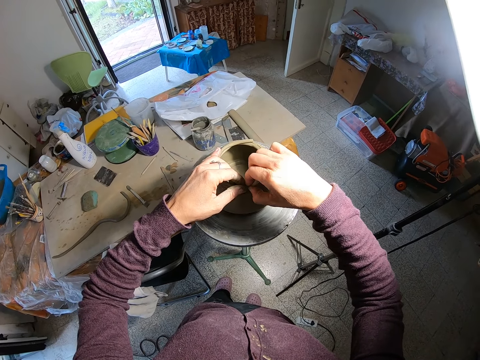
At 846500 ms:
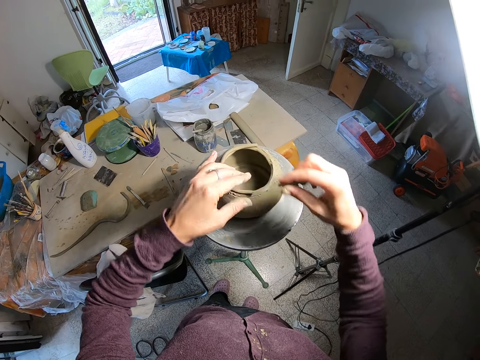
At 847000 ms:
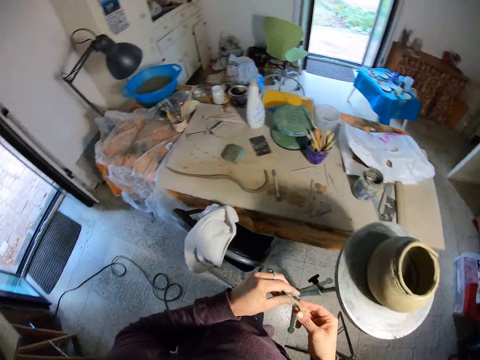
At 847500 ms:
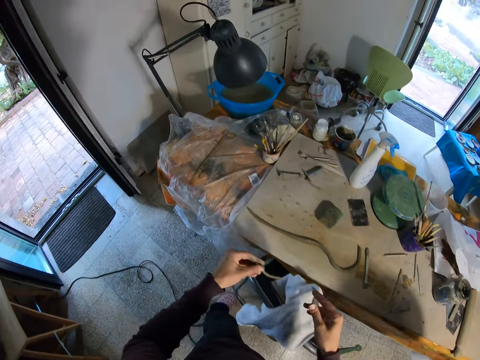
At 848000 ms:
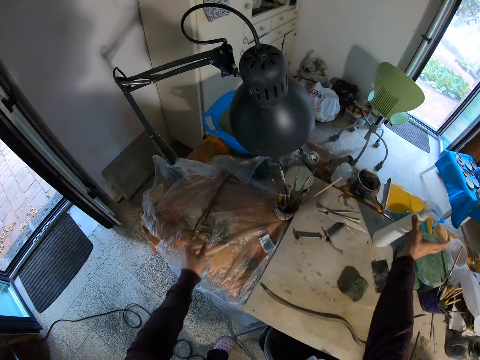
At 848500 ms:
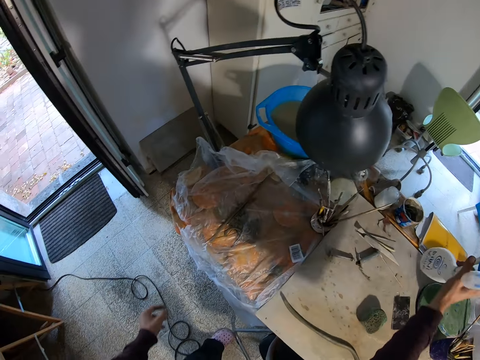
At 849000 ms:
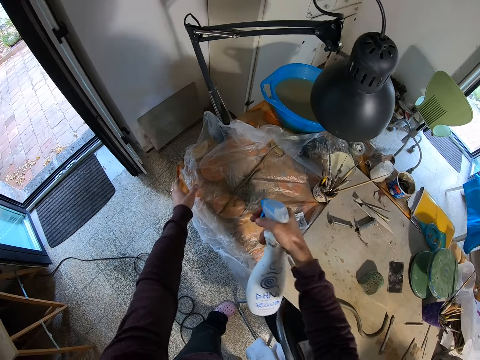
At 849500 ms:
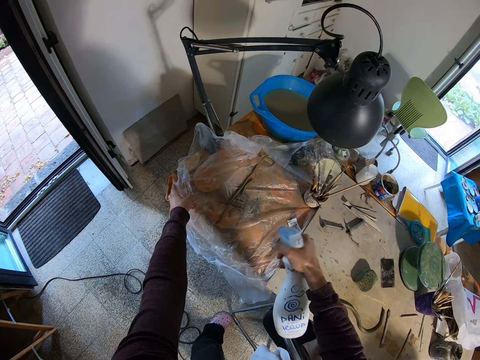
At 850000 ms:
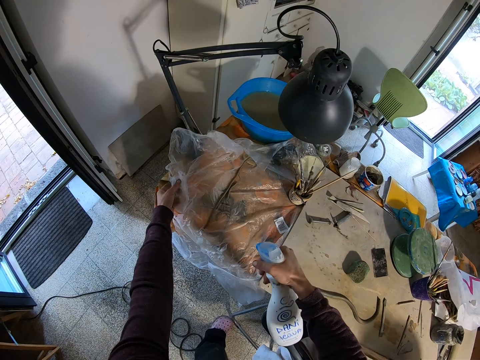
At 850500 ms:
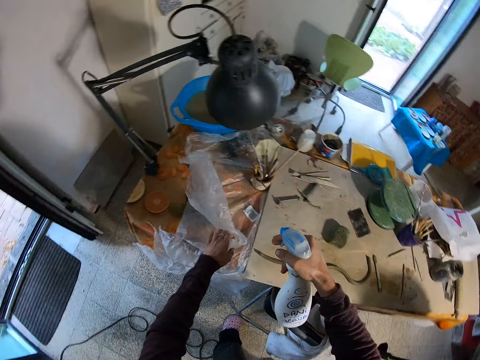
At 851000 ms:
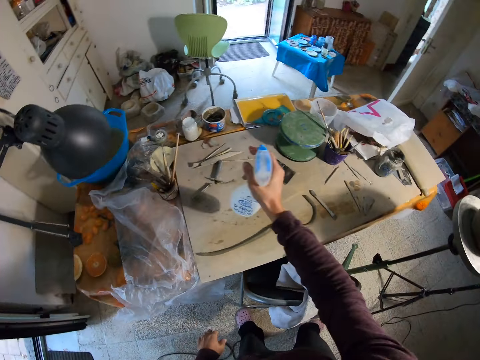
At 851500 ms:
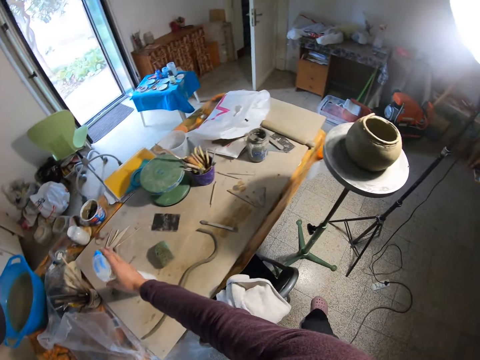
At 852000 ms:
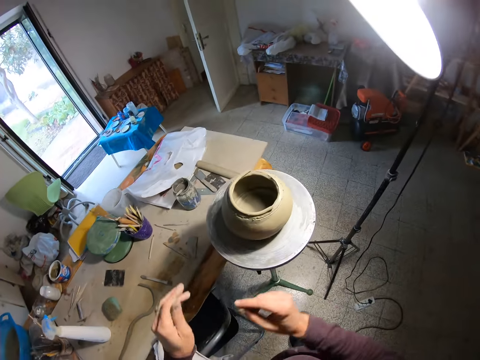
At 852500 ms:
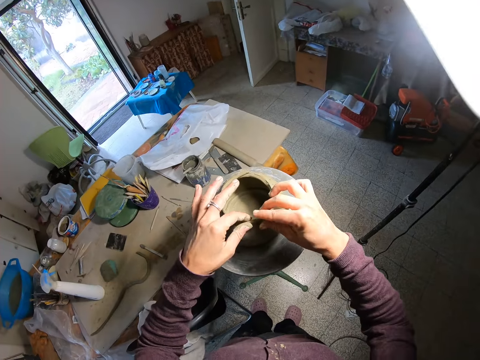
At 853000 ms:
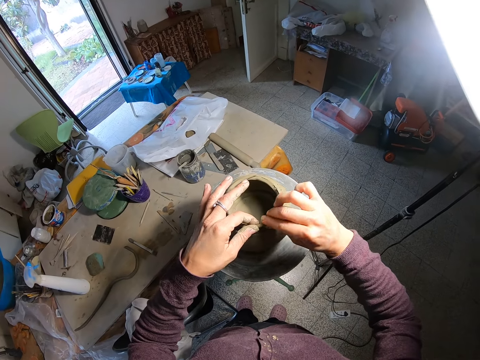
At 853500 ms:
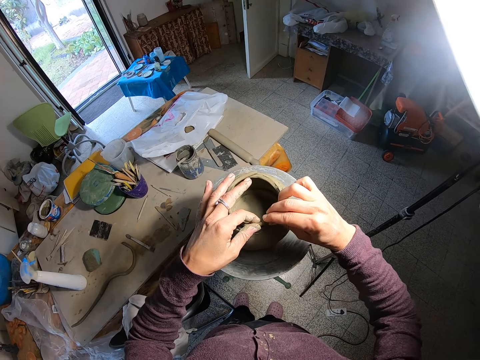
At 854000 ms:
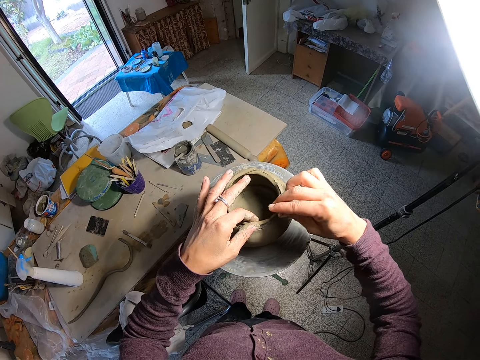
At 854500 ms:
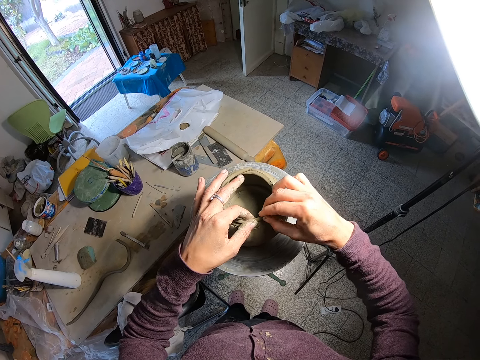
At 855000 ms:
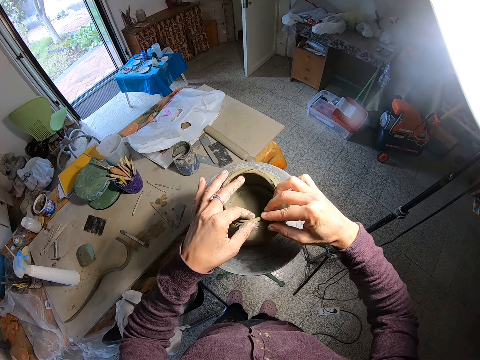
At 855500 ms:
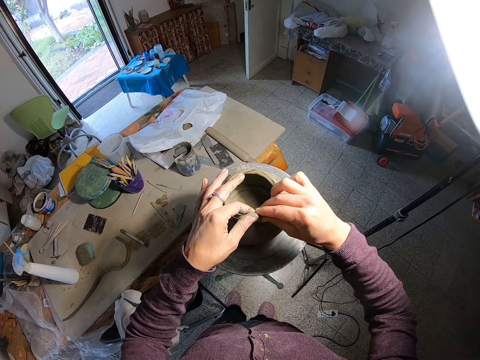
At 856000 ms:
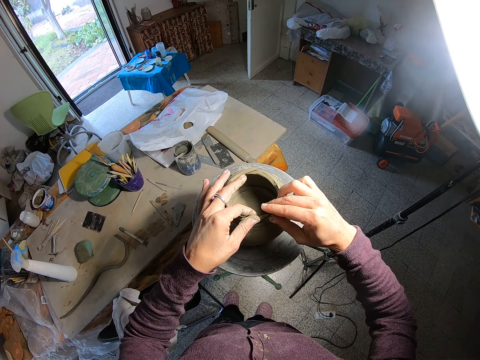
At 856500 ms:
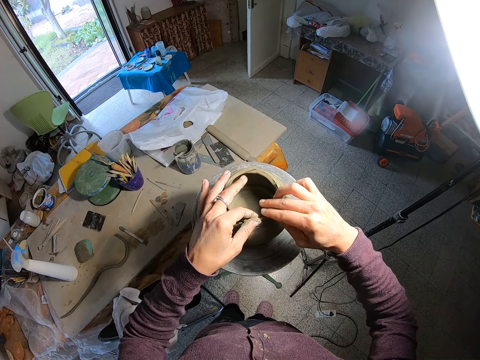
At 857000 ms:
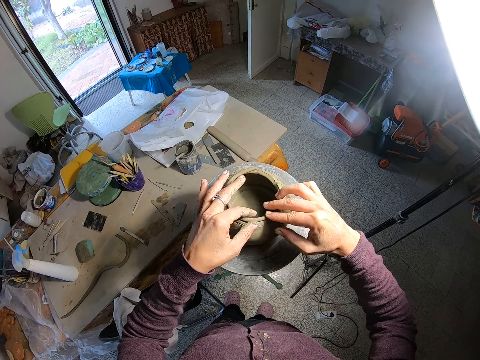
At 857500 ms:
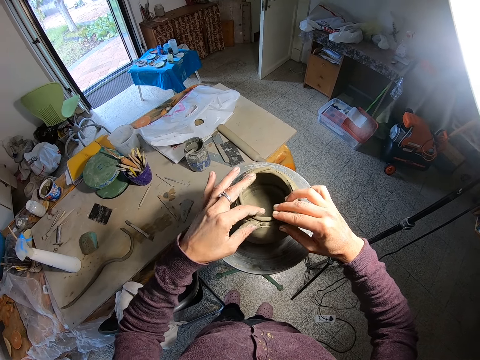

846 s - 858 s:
The camera wearer places the clay coil remnant in her left hand on a nylon on a table. She grabs a spray bottle from the table with her right hand. She sprays the clay in the nylon with the water from the spray bottle in her right hand. She holds the nylon of clay to the table with her left hand. She folds the nylon on the table with her left hand. She places the spray bottle in her right hand on the table. She molds a pot. She presses the clay coil to the wet clay pot with both hands.

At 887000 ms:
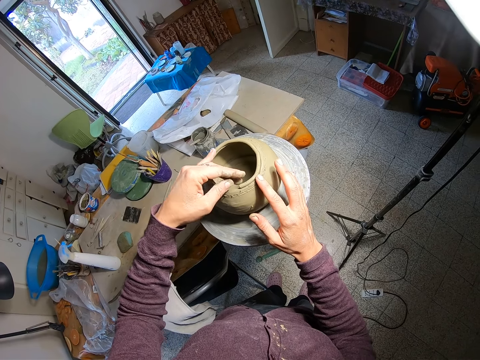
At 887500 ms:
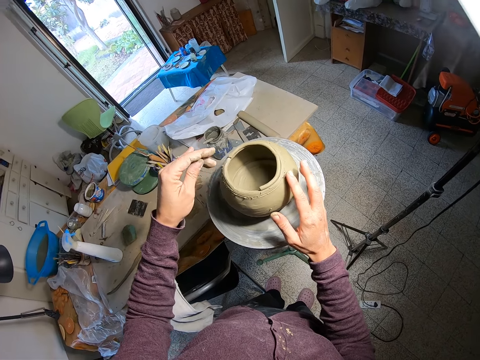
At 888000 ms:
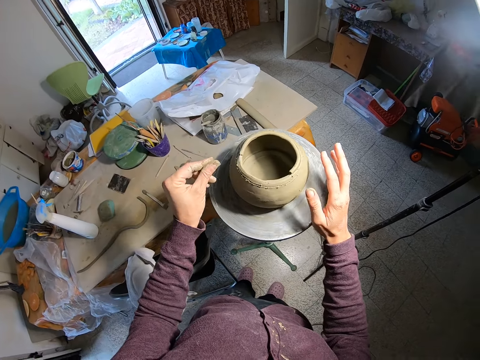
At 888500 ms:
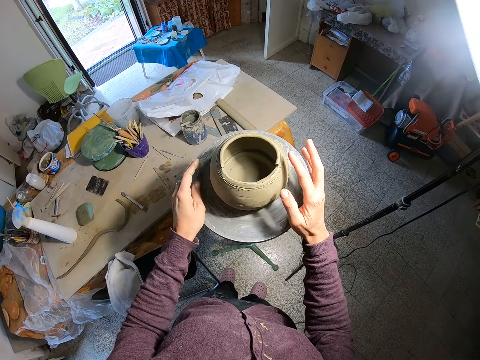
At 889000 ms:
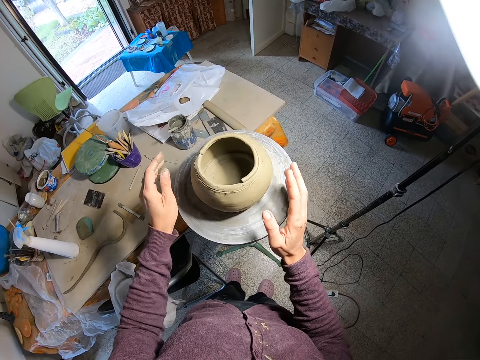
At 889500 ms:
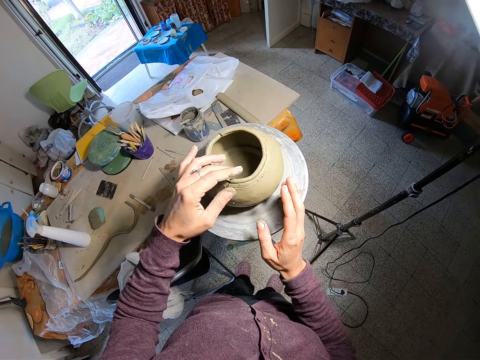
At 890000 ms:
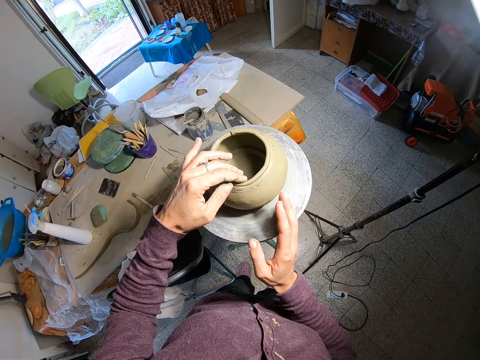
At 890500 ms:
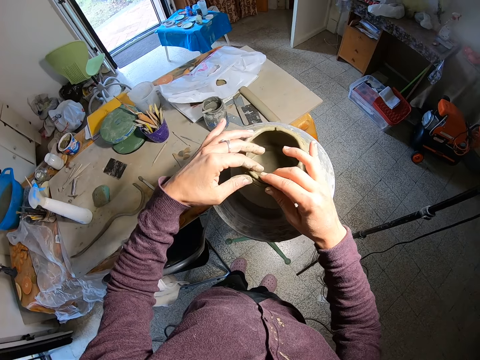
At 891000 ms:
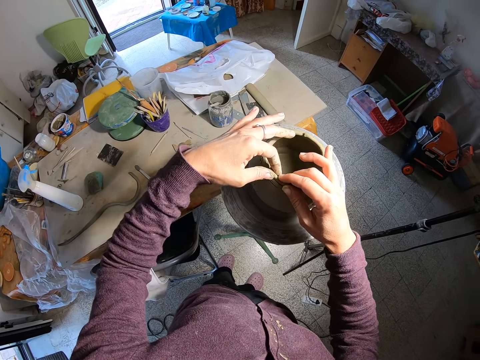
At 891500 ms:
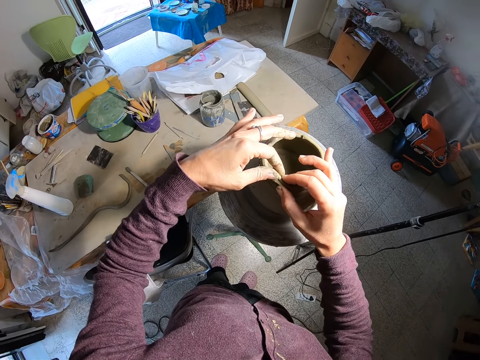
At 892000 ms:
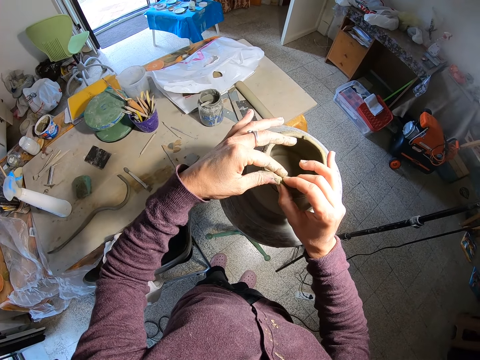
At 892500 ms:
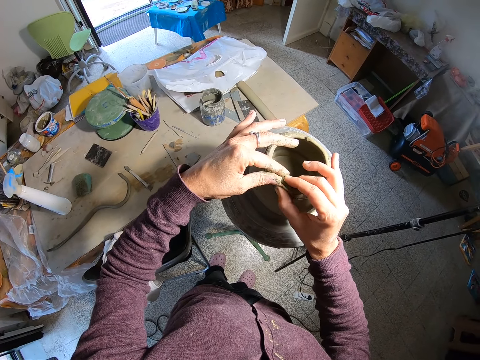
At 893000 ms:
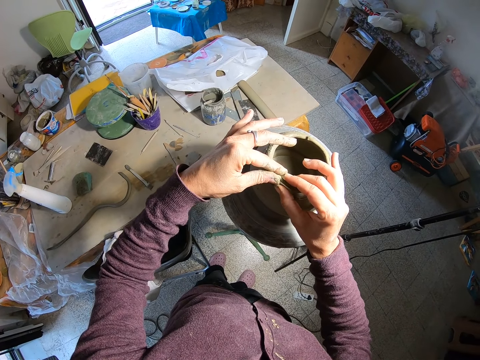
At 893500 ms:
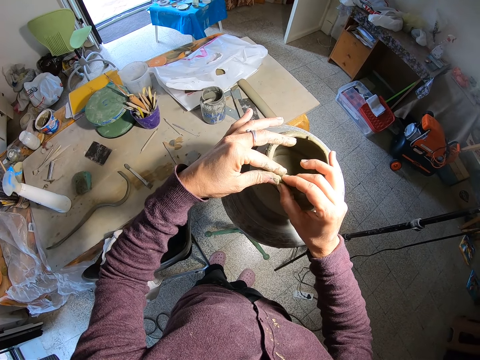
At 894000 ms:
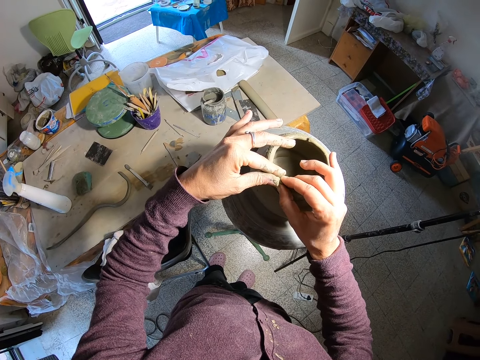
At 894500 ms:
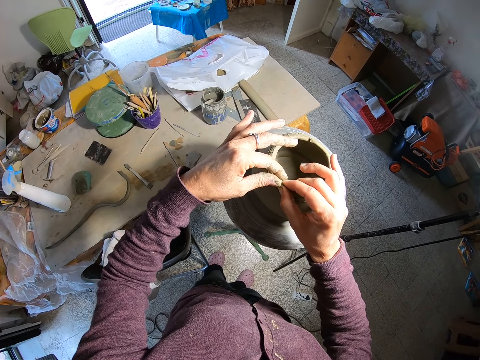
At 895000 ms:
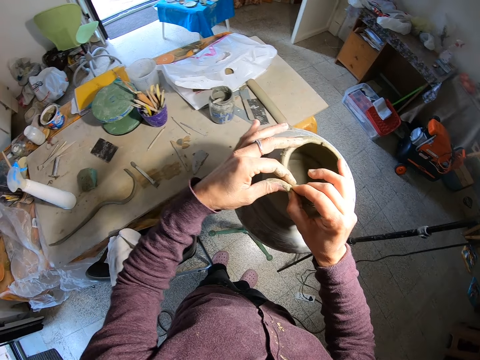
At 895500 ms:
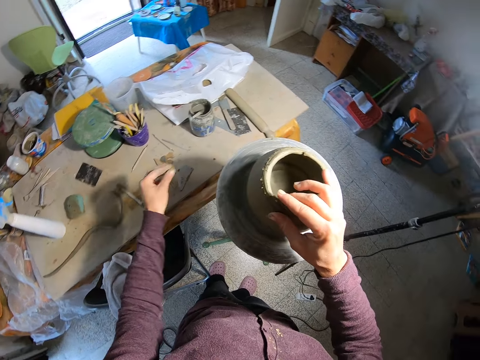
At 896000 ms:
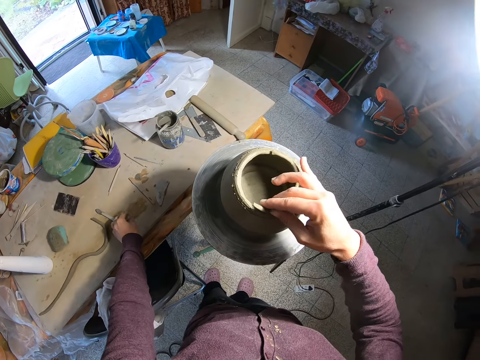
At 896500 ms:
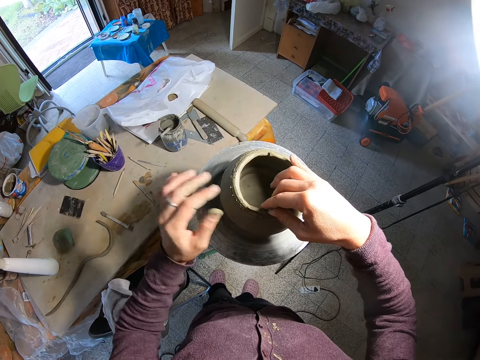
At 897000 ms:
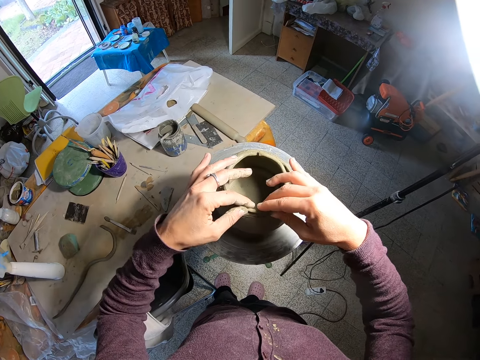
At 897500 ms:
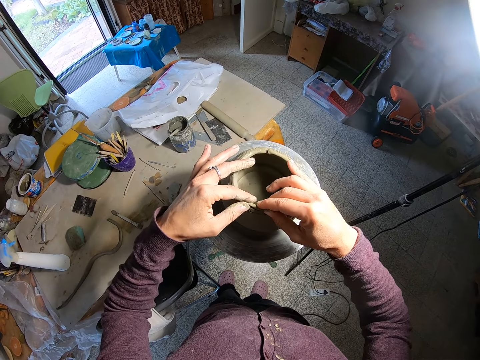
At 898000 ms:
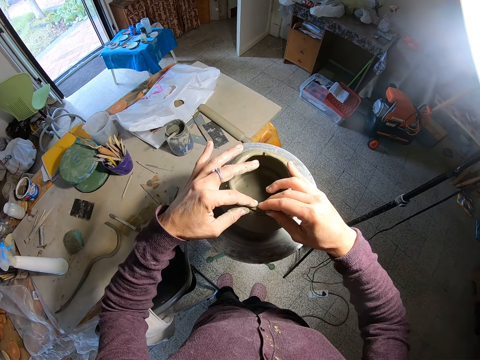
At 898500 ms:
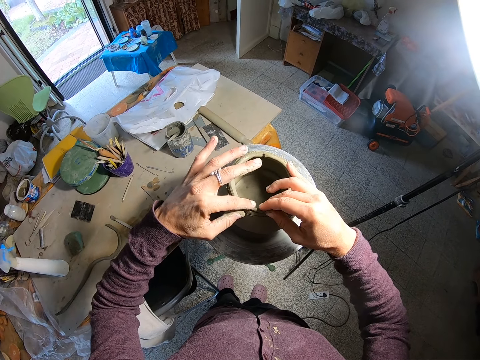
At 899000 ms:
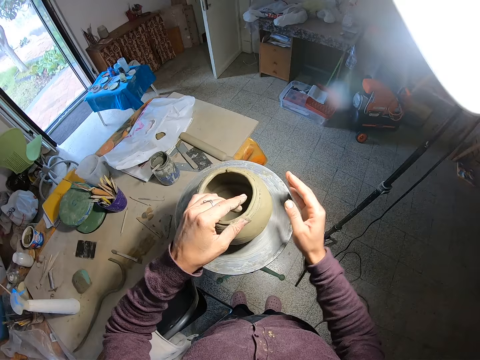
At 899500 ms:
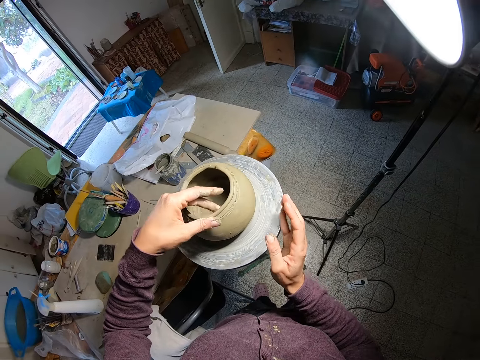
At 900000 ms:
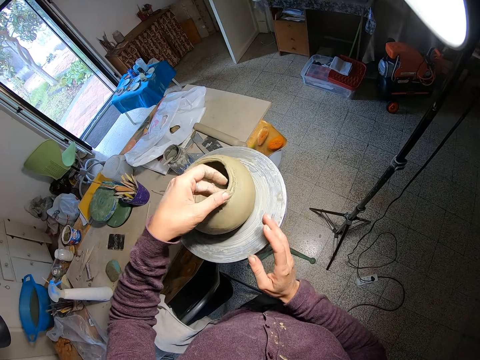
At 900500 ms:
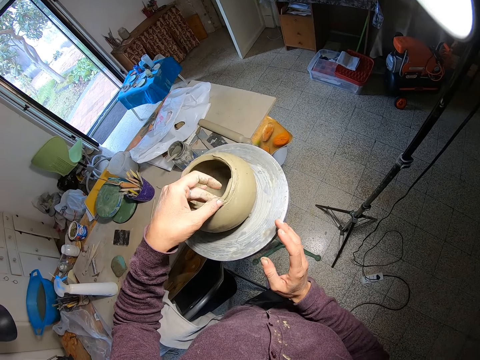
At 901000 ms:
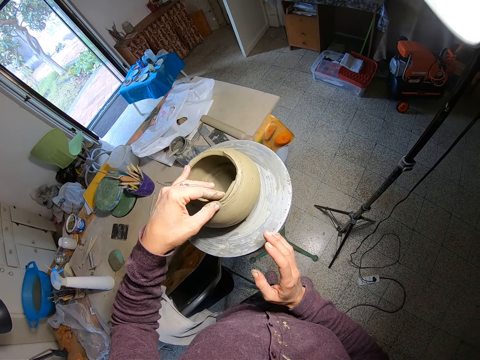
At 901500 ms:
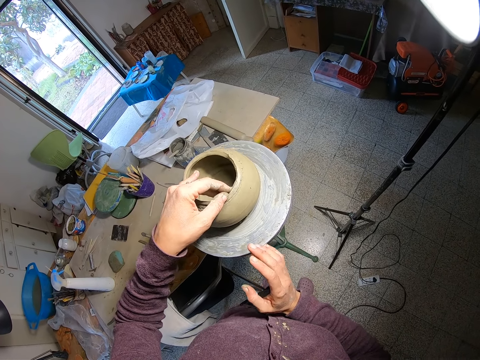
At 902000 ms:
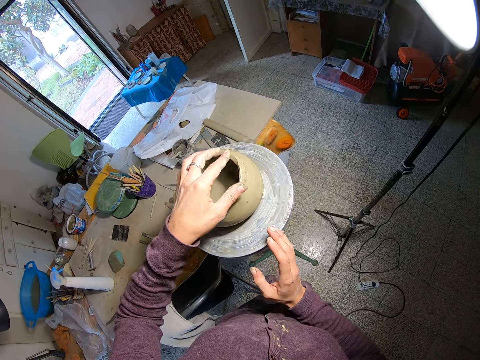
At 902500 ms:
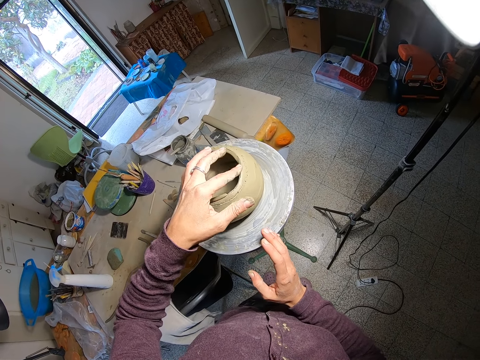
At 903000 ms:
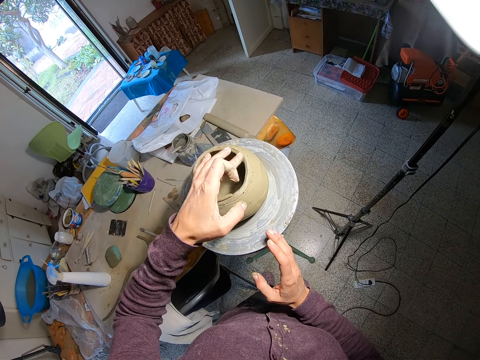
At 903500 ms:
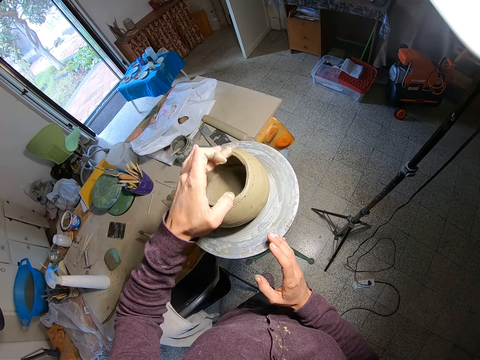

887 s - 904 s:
The camera wearer rolls the throwing wheel with her left hand. She inspects the pot. She molds the pot. She cuts a part of the clay coil with her left hand. She drops the cut out clay coil in her left hand on the table. She presses the clay coil to the wet clay pot with both hands. She rolls the throwing wheel with her right hand. She moulds the wet clay pot with her left hand.
